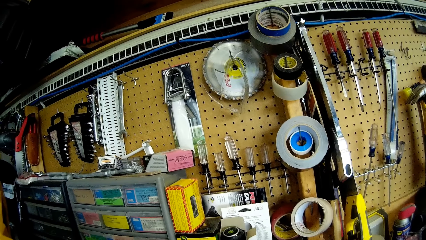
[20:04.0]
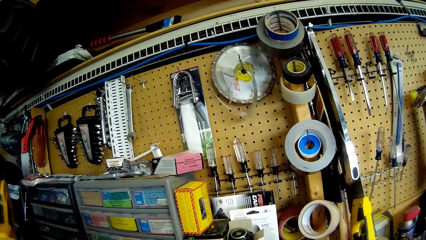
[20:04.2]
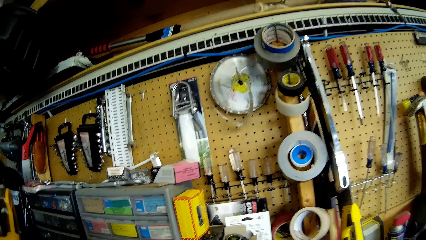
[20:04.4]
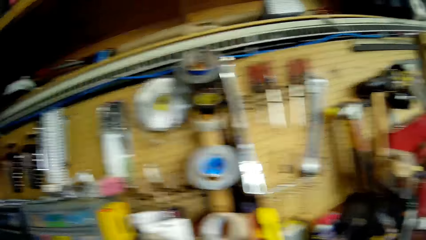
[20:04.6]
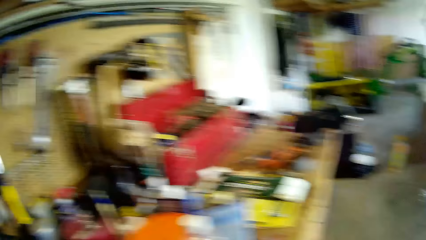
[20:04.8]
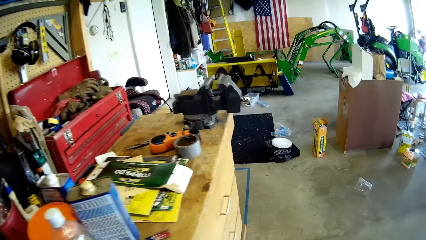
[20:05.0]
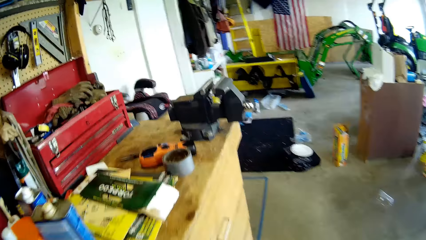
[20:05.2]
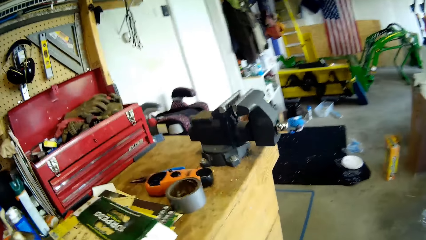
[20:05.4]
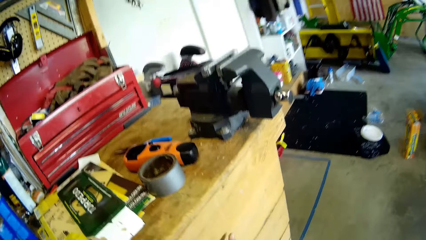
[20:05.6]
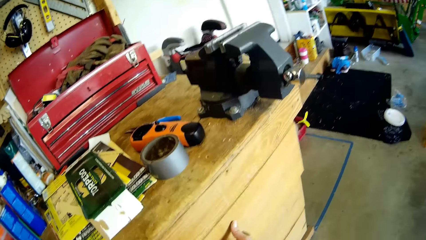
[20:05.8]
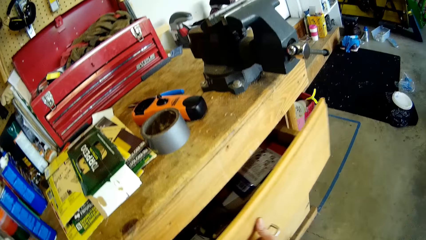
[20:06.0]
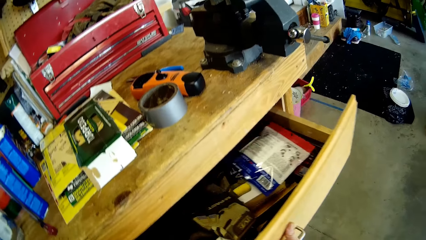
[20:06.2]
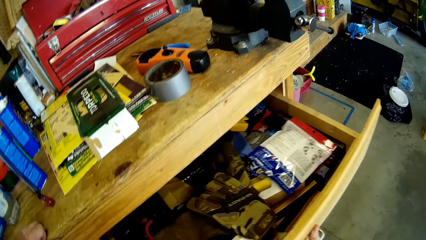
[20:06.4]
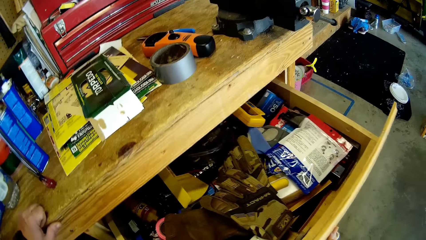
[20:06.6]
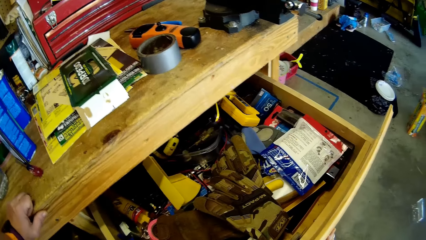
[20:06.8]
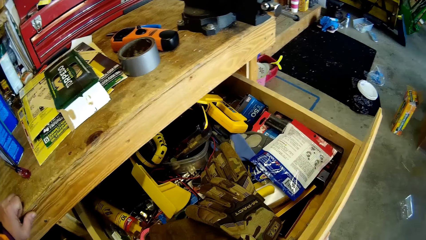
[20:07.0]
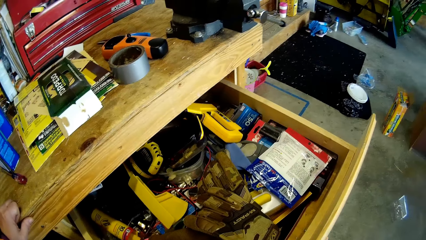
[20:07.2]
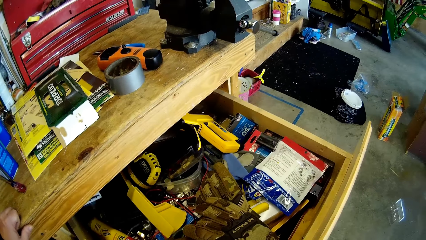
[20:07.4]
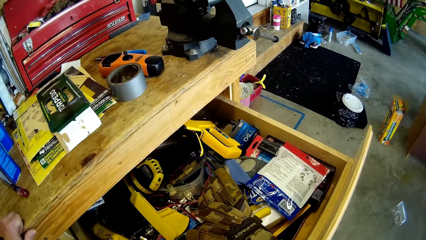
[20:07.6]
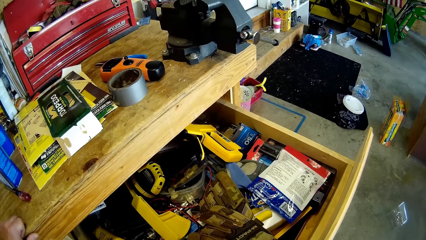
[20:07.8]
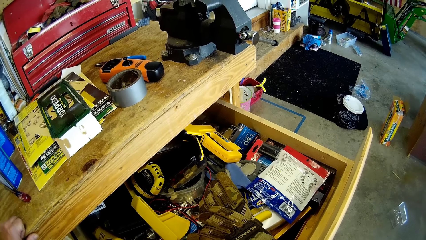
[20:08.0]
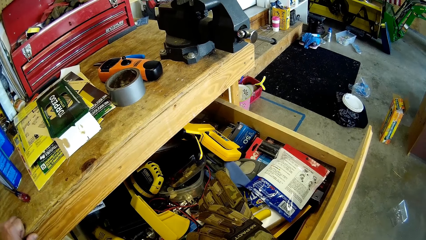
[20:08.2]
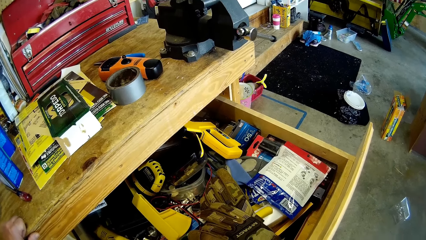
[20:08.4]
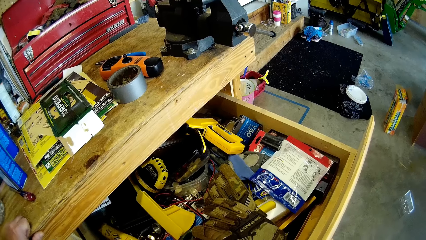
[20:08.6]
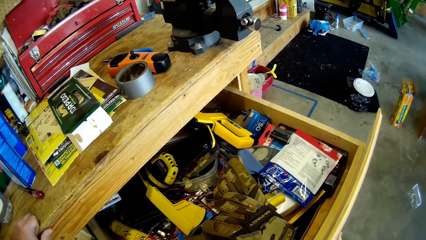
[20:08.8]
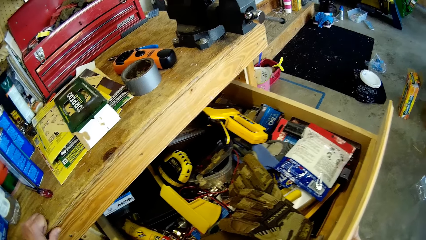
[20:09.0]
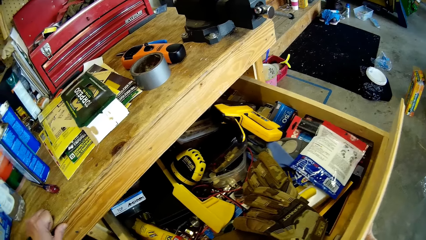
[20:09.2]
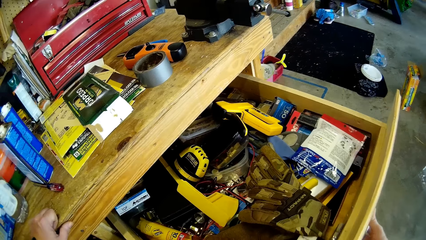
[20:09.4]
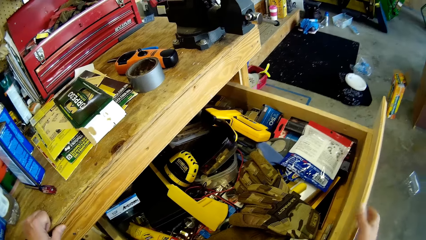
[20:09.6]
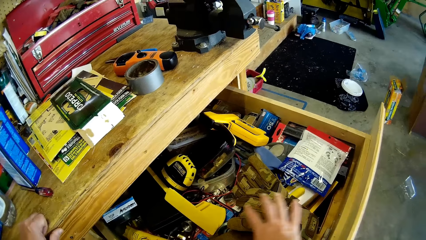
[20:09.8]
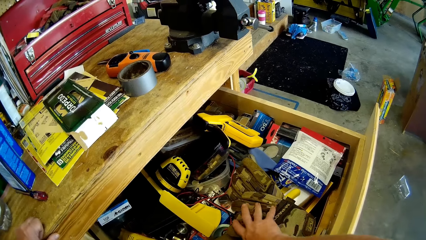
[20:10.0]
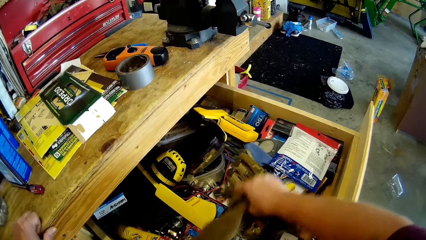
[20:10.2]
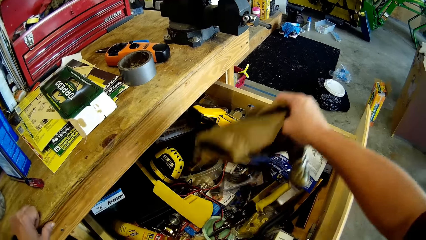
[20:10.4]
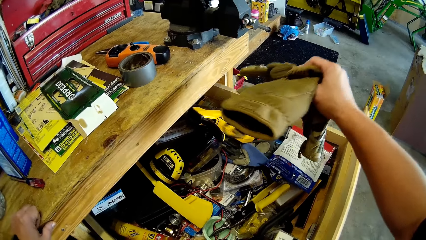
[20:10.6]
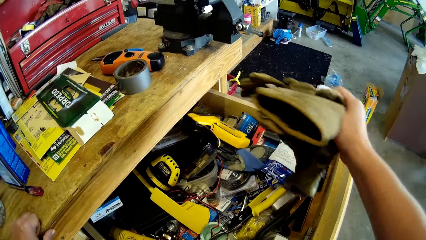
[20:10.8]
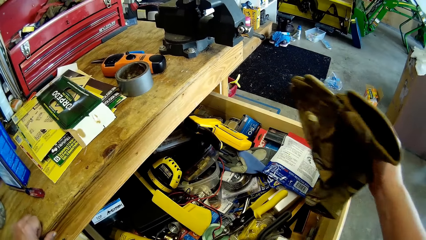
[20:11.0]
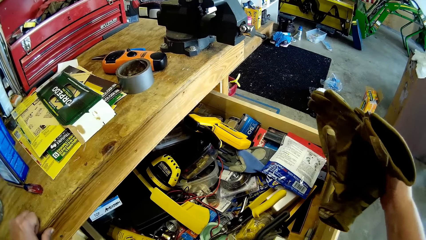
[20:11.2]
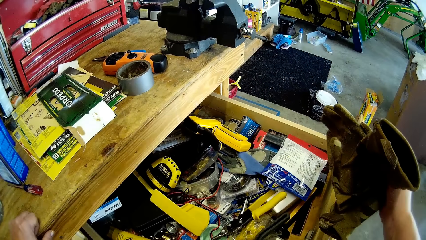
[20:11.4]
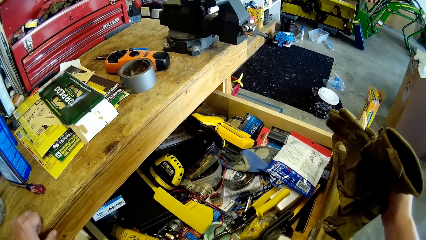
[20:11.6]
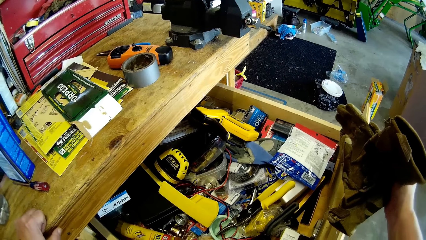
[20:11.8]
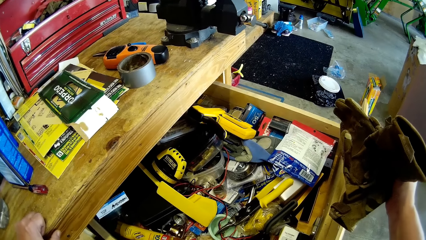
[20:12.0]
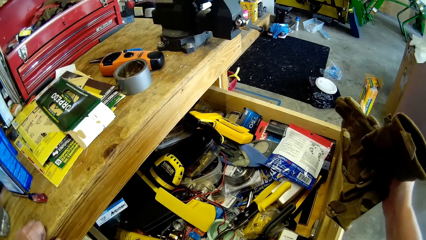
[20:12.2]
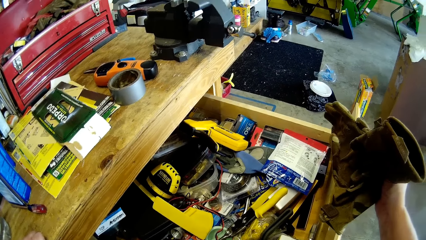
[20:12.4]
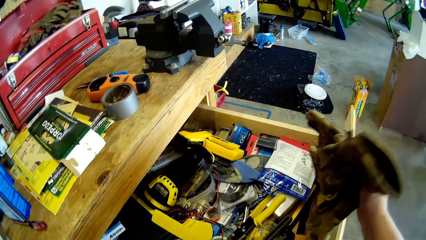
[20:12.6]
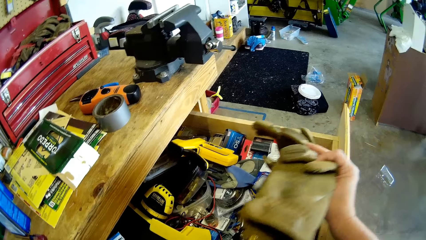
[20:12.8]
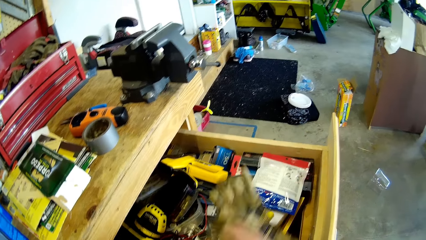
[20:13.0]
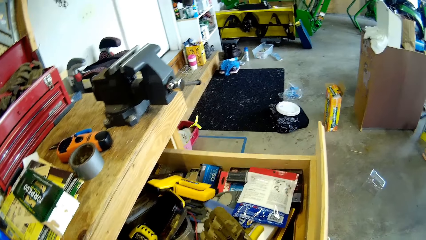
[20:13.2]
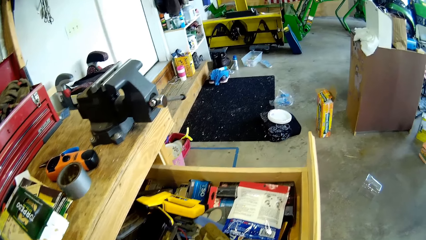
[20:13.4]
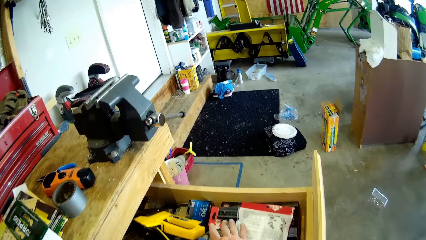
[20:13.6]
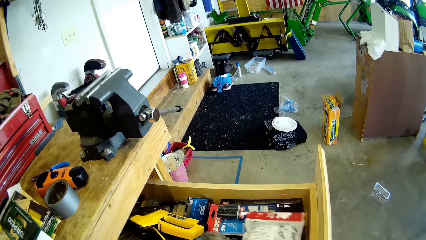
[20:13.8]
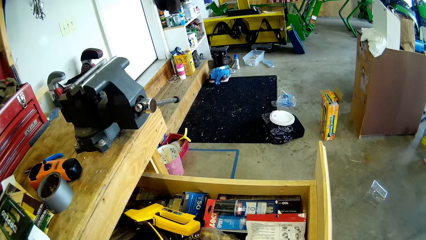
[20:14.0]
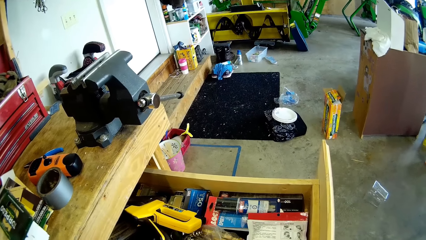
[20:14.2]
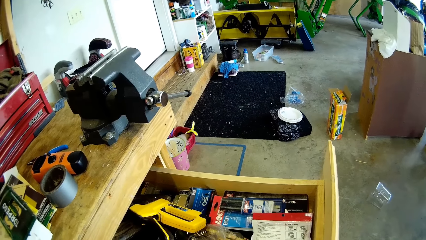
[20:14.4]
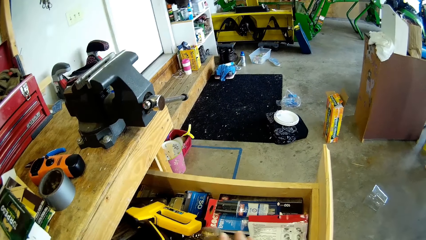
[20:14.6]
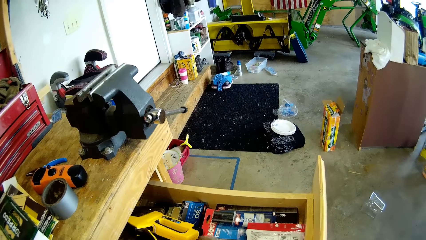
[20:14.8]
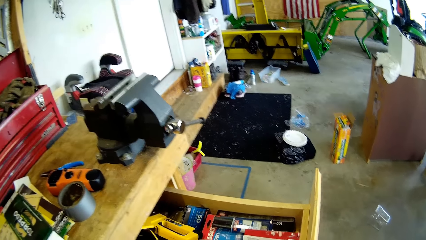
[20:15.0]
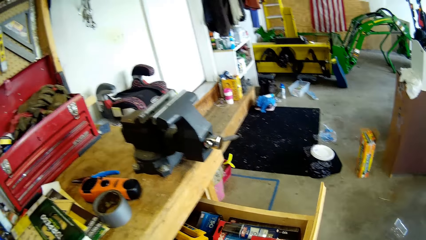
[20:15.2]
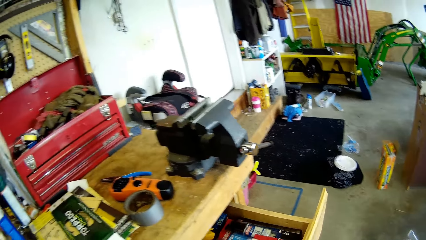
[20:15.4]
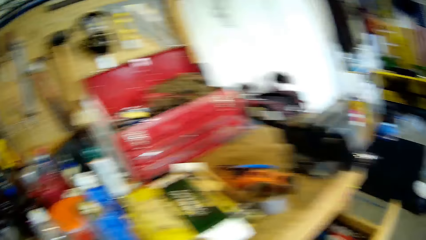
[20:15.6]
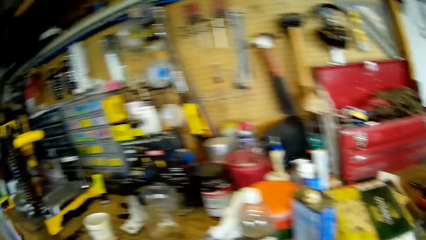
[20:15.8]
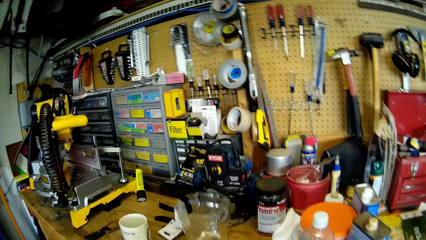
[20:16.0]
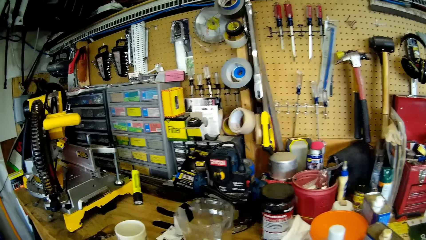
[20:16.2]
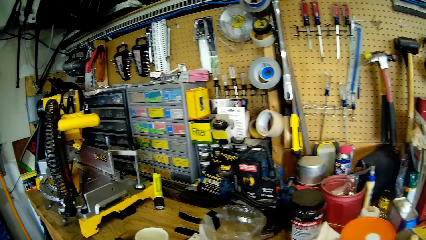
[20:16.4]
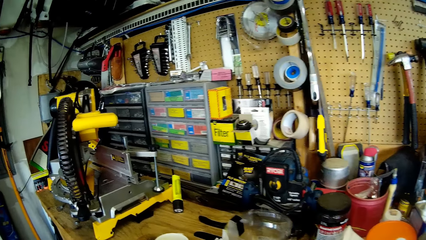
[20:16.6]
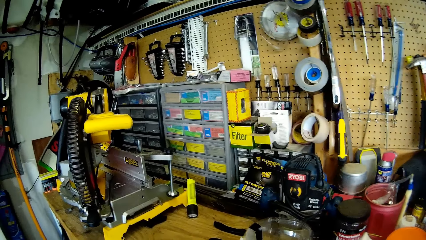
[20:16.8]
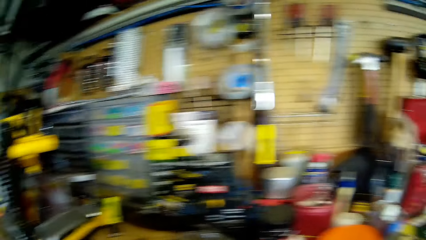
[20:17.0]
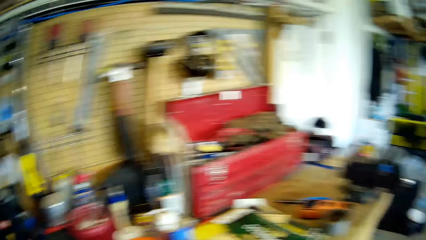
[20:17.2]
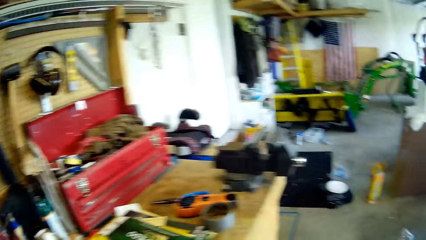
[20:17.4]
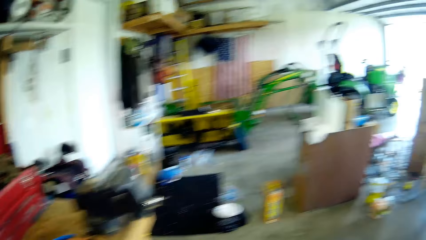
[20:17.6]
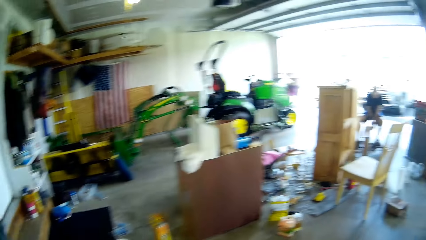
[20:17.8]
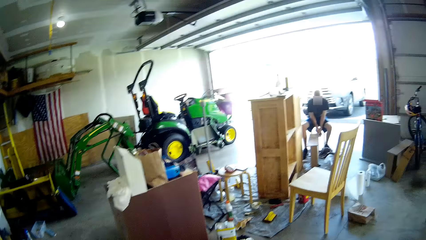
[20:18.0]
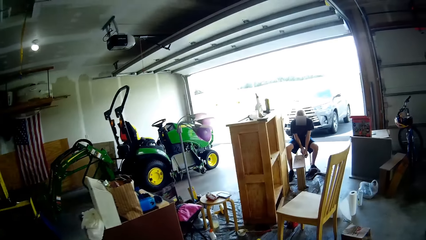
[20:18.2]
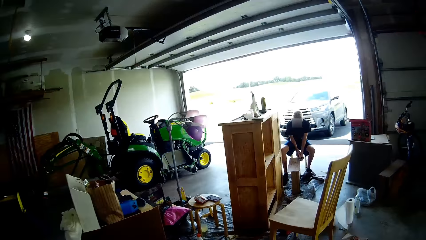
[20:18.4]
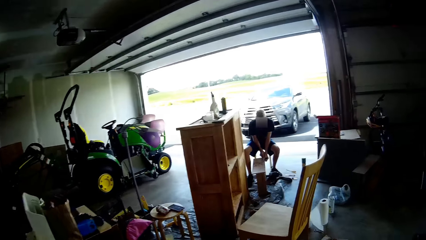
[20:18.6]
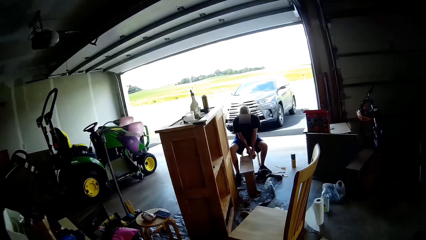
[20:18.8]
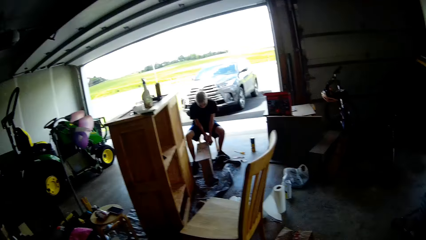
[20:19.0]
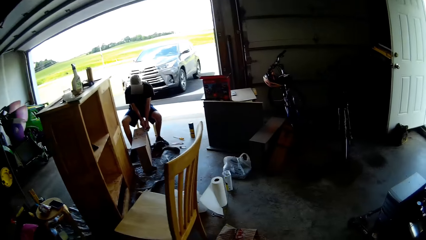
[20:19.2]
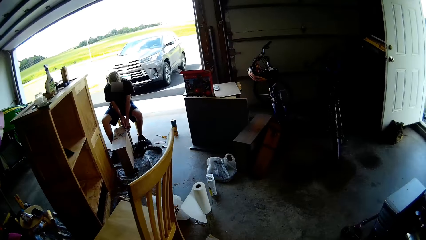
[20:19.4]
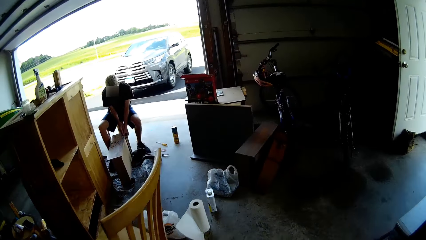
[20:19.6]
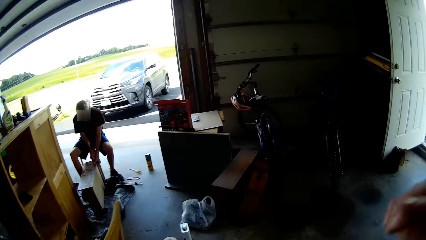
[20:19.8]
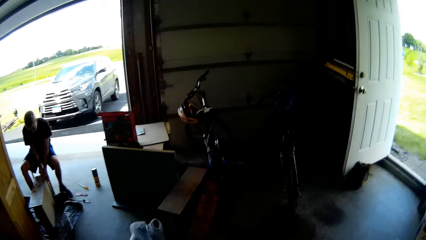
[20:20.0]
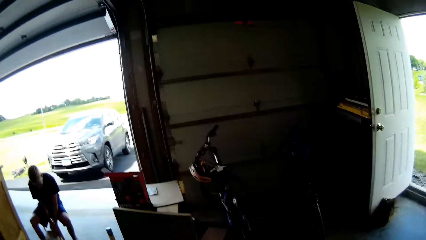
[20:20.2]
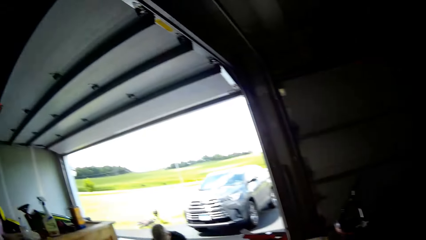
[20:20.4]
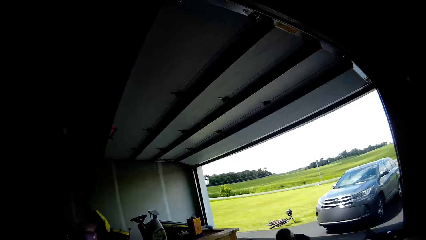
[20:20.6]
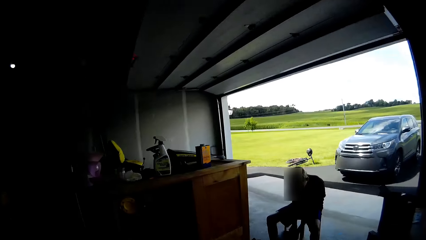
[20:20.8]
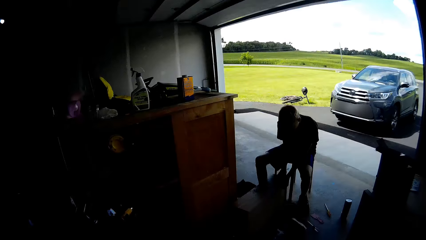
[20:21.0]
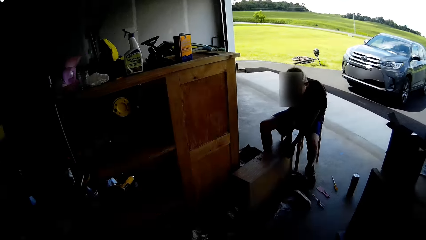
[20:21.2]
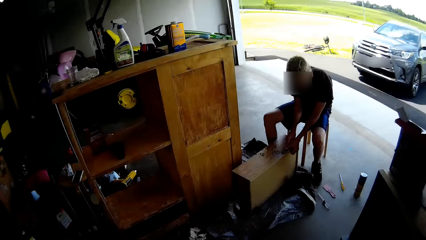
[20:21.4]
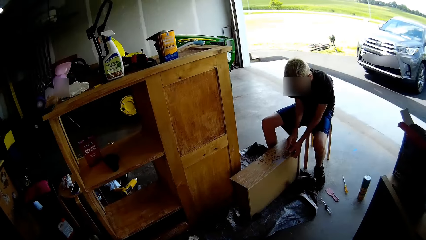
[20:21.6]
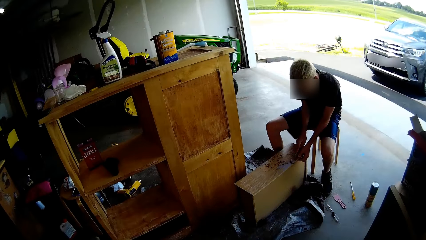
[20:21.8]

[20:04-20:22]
The camera wearer opens a drawer. She looks into the drawer. She lifts the gloves. She looks into the drawer. She drops the gloves in the drawer. She closes the drawer. She looks around the wall. She walks around the workshop to the storage cabinet. A boy scrapes the wood with a scraper. The camera wearer lifts her right hand. She looks around the workshop.
